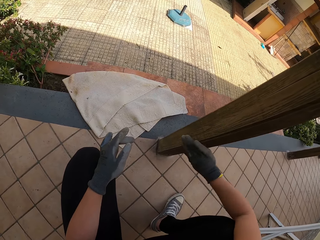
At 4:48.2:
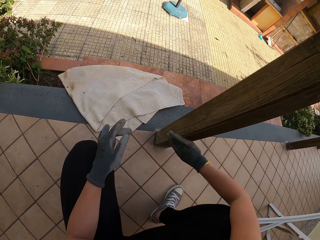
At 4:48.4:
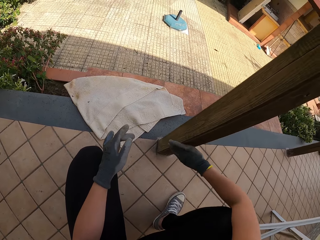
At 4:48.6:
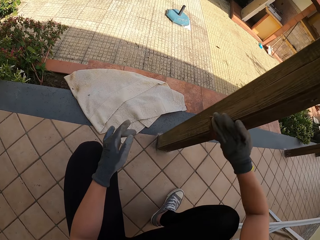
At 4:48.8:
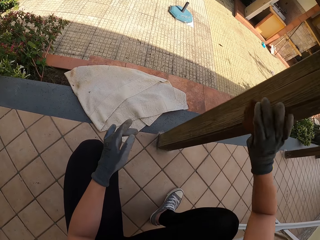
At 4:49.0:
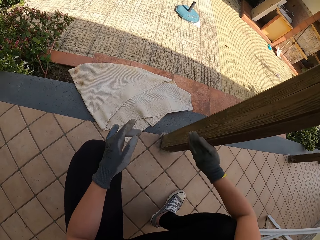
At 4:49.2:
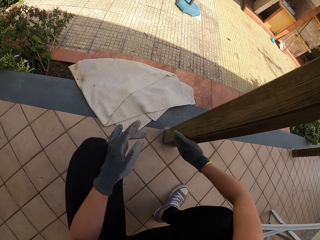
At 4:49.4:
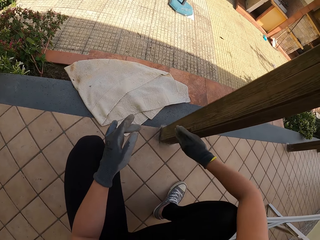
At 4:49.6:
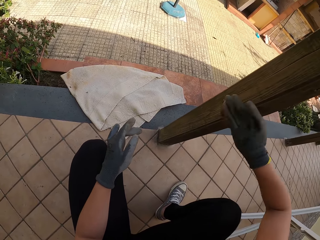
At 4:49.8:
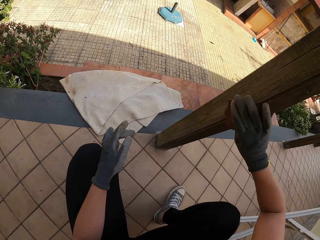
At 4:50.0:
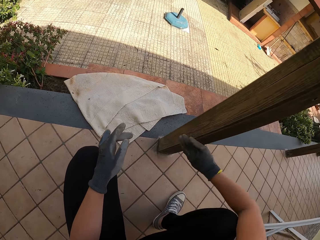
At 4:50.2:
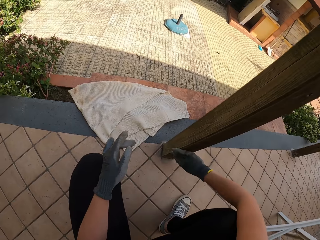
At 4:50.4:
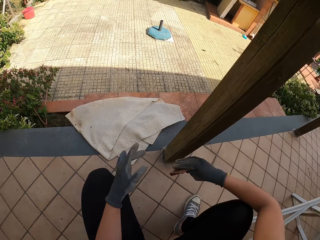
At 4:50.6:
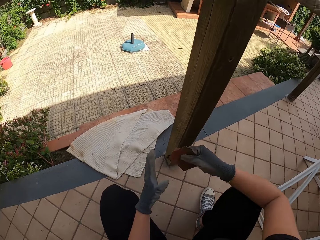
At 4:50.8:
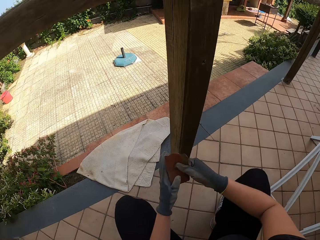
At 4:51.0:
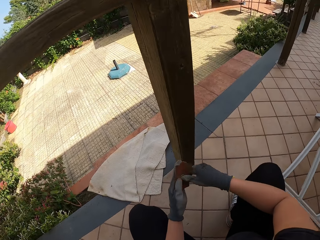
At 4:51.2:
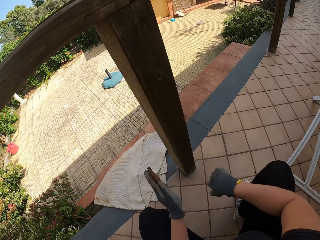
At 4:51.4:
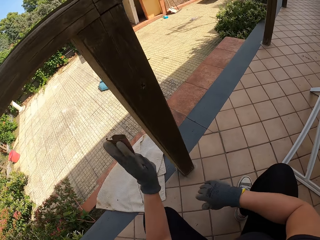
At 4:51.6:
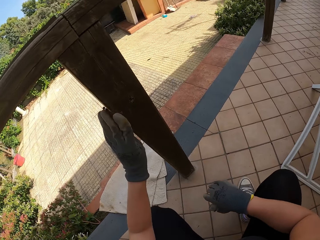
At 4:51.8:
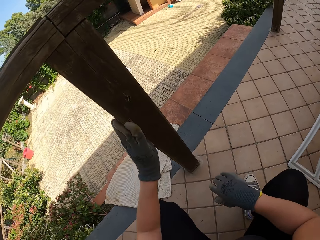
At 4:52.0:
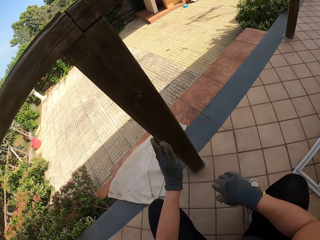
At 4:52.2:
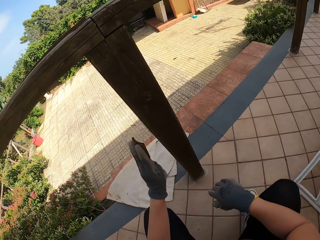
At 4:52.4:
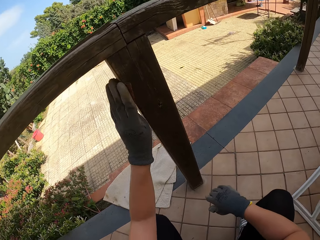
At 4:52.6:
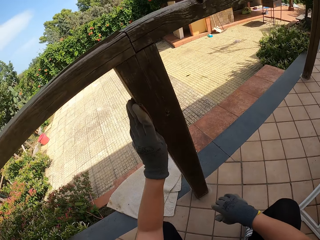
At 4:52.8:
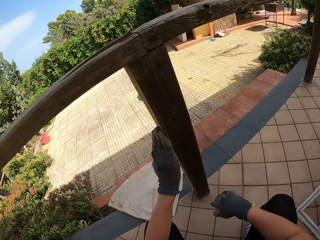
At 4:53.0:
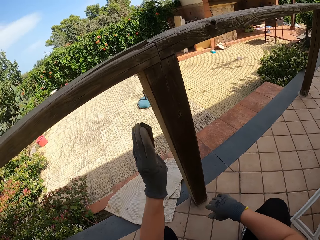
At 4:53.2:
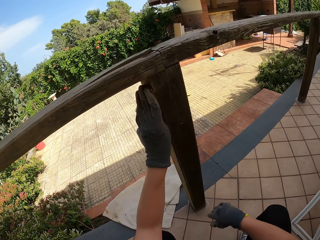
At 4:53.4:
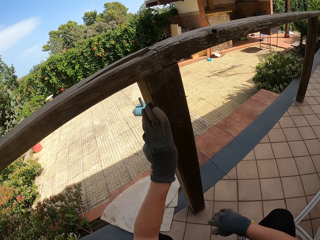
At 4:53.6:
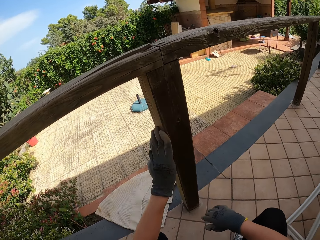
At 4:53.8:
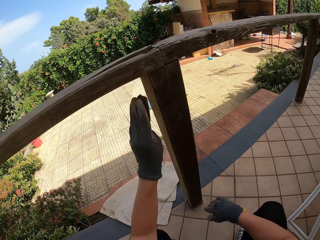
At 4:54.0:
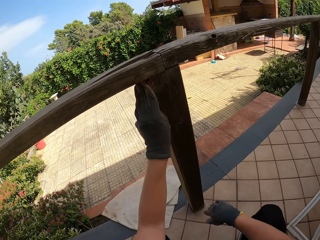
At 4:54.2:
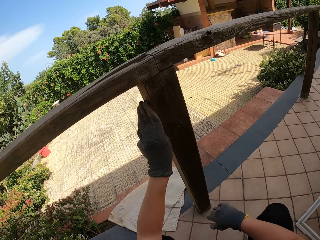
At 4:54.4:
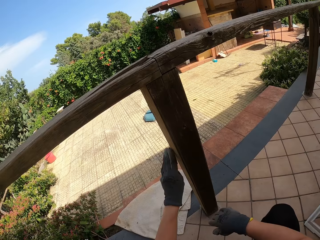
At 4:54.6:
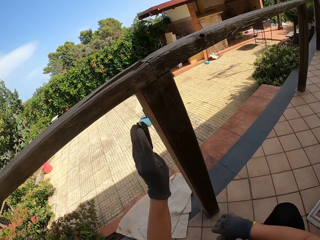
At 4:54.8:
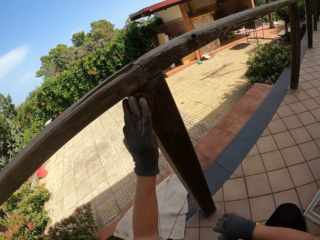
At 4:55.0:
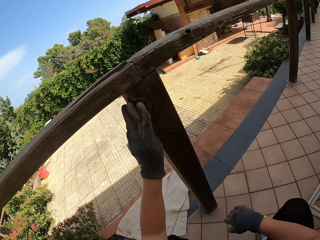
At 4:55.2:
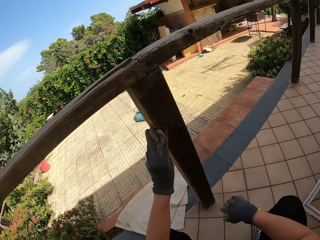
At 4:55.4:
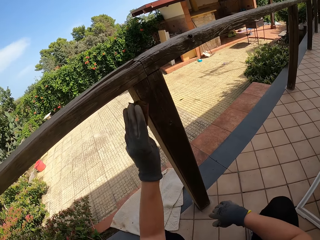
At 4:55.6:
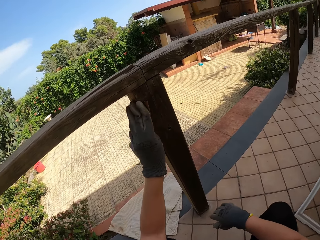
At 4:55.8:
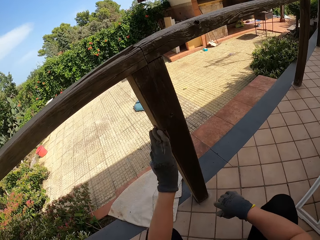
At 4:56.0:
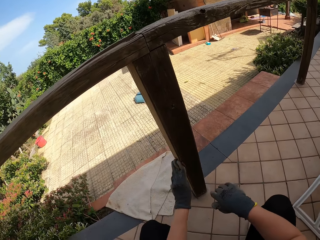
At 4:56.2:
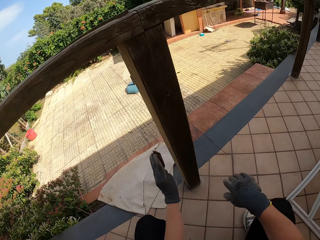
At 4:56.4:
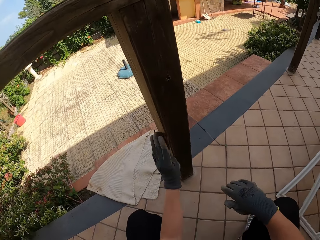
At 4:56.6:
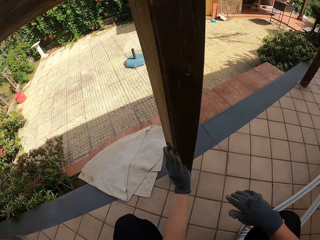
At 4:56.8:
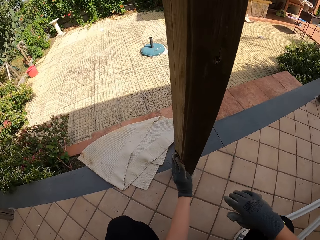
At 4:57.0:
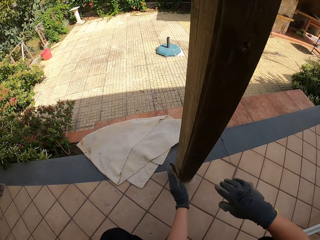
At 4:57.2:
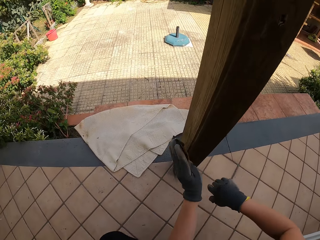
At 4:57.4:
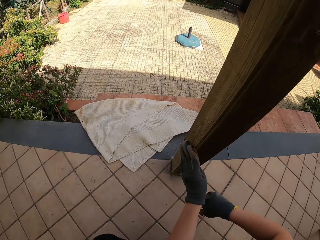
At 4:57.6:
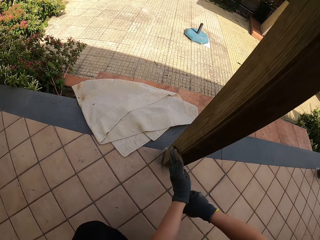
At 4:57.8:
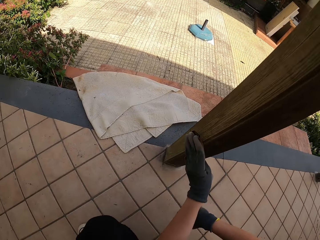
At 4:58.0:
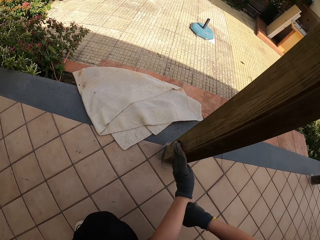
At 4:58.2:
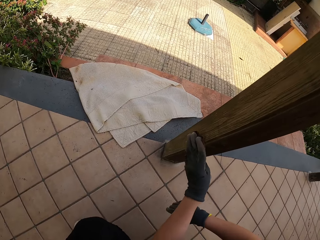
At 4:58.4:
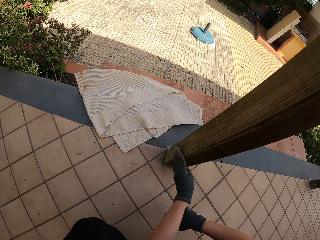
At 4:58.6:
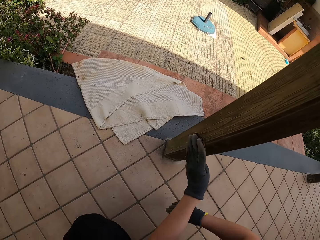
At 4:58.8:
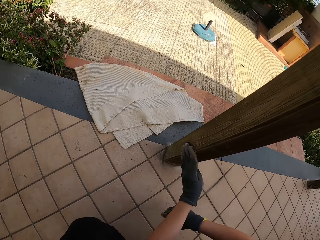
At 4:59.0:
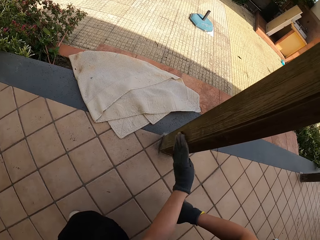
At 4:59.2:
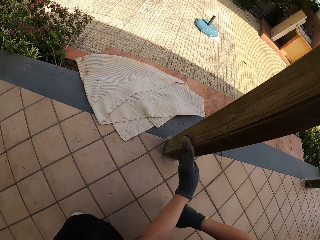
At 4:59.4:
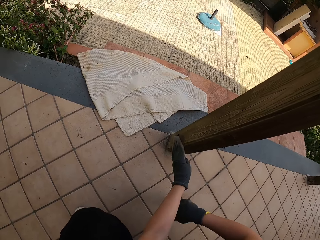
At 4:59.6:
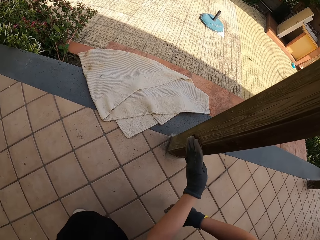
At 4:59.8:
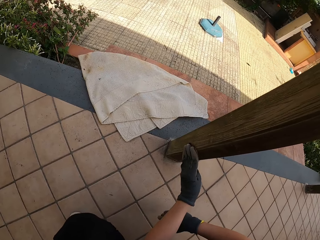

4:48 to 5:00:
The camera wearer stops scrubbing the balcony. He passes the sandpaper from the right hand to the left hand. He scrubs the balcony with the sandpaper with his left hand.

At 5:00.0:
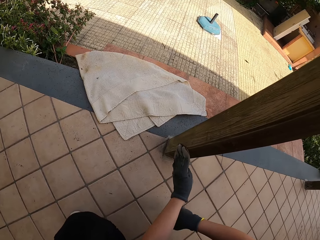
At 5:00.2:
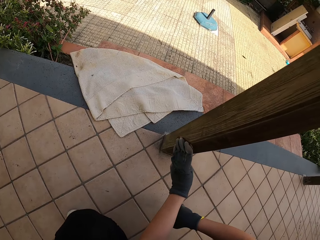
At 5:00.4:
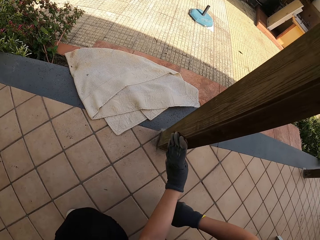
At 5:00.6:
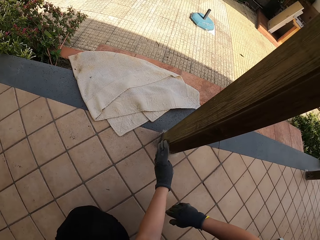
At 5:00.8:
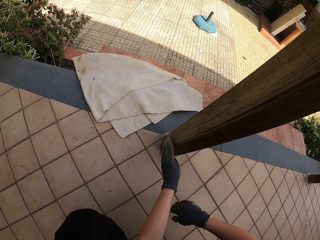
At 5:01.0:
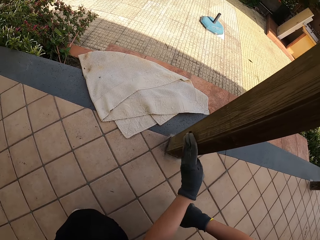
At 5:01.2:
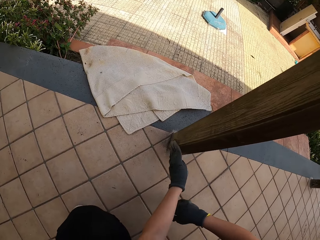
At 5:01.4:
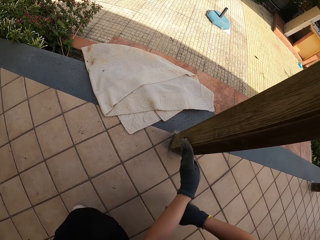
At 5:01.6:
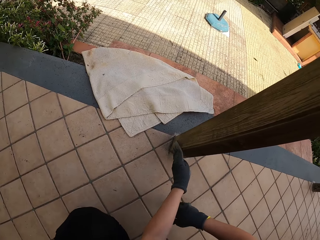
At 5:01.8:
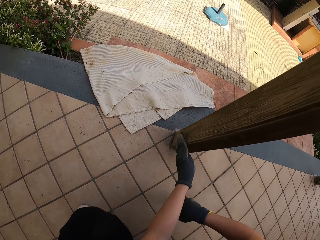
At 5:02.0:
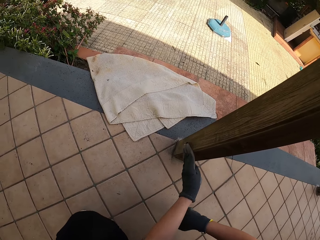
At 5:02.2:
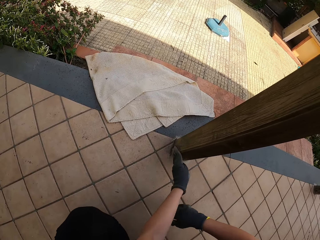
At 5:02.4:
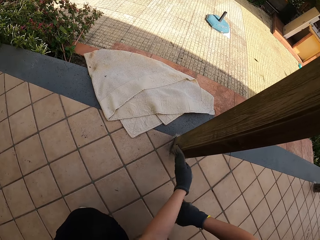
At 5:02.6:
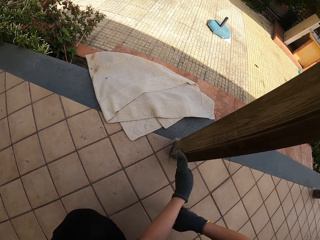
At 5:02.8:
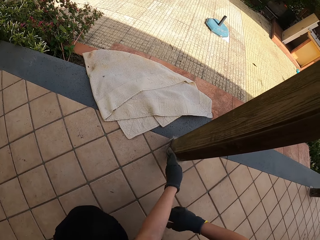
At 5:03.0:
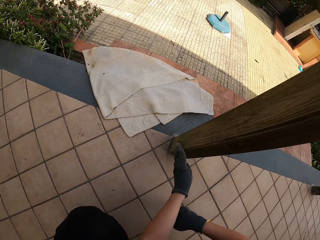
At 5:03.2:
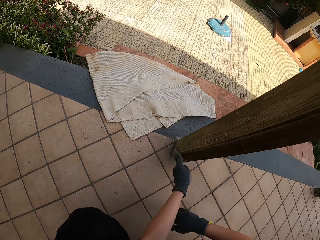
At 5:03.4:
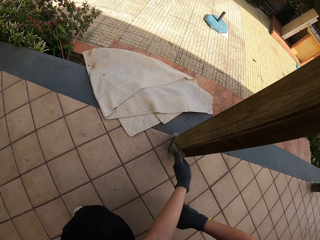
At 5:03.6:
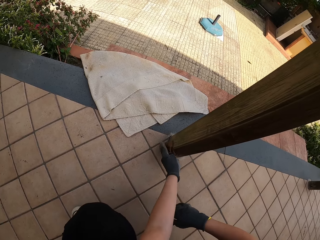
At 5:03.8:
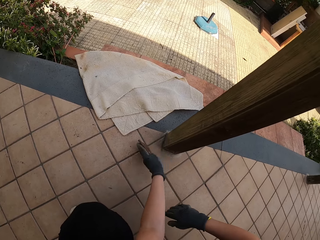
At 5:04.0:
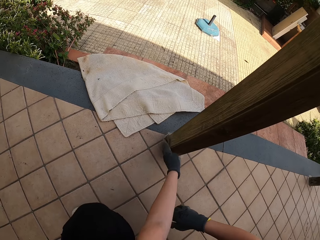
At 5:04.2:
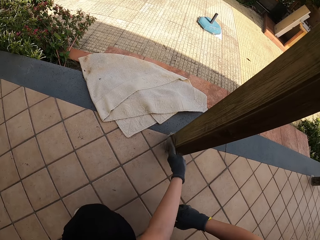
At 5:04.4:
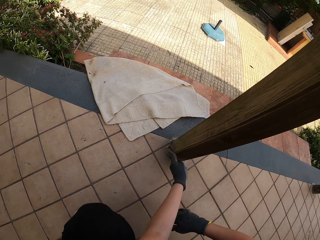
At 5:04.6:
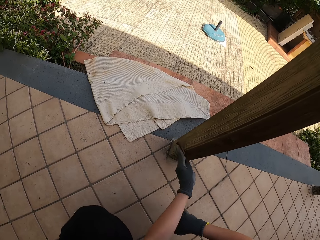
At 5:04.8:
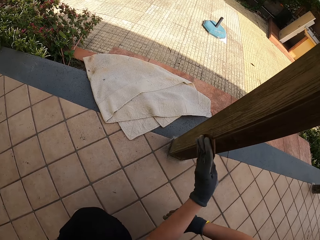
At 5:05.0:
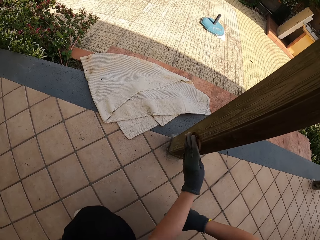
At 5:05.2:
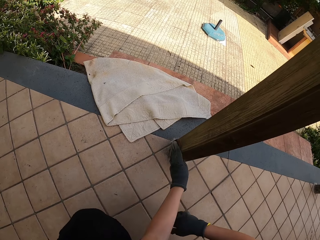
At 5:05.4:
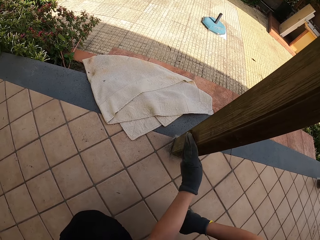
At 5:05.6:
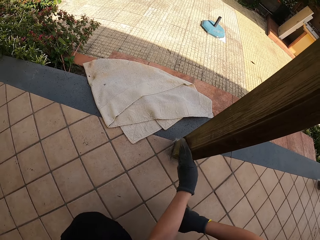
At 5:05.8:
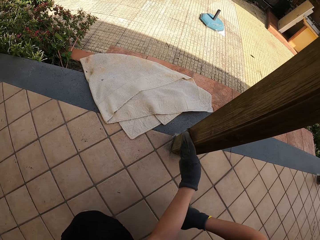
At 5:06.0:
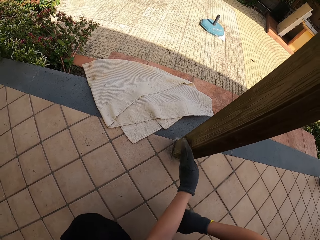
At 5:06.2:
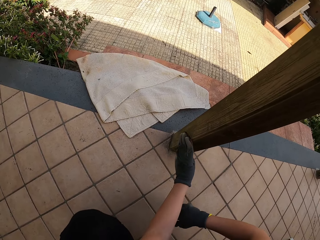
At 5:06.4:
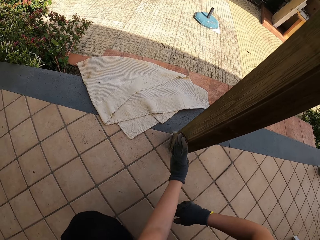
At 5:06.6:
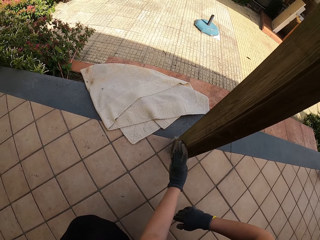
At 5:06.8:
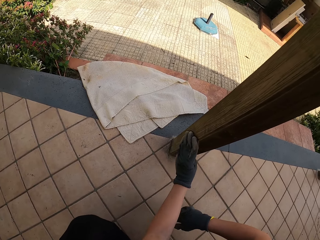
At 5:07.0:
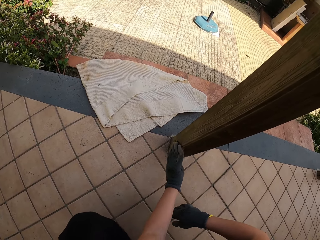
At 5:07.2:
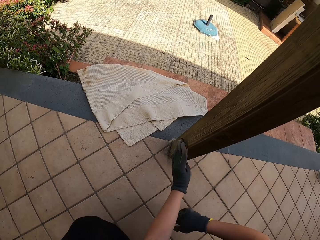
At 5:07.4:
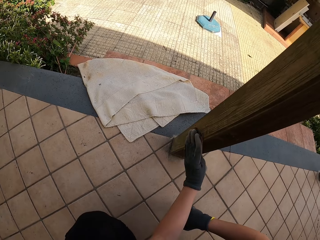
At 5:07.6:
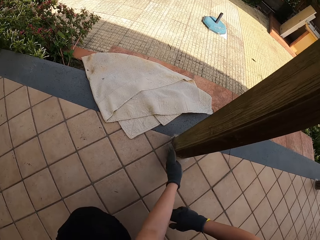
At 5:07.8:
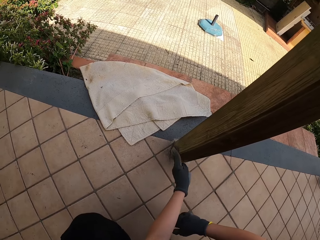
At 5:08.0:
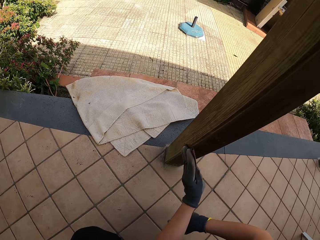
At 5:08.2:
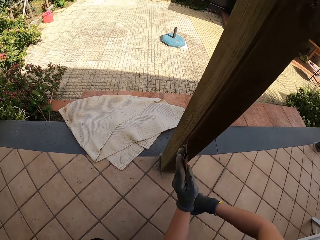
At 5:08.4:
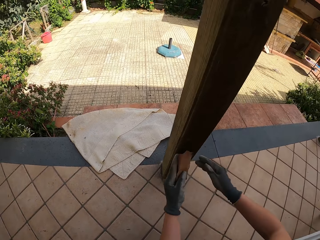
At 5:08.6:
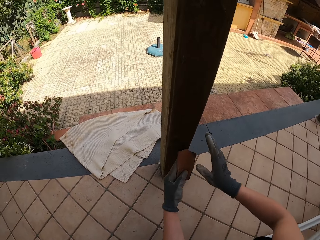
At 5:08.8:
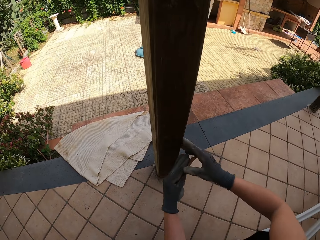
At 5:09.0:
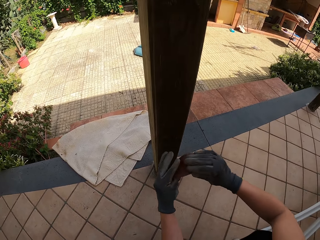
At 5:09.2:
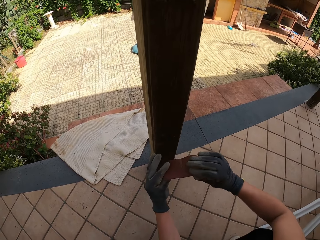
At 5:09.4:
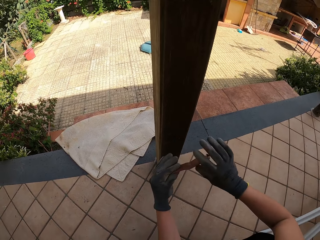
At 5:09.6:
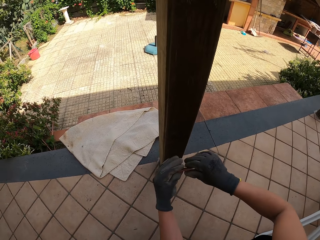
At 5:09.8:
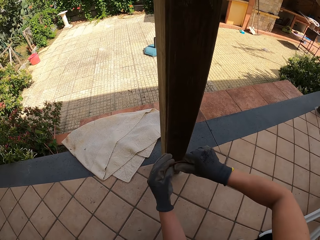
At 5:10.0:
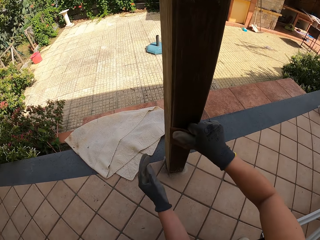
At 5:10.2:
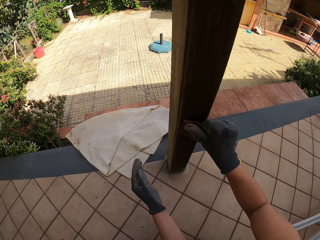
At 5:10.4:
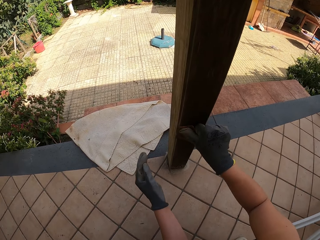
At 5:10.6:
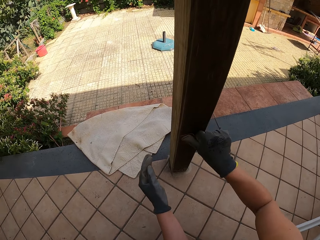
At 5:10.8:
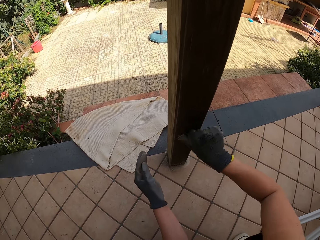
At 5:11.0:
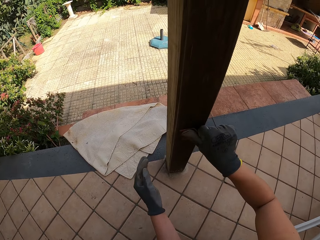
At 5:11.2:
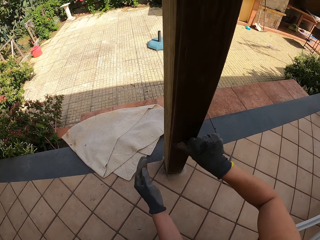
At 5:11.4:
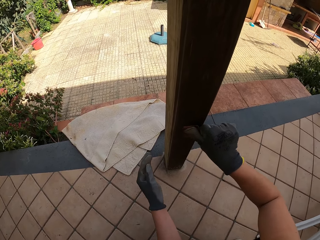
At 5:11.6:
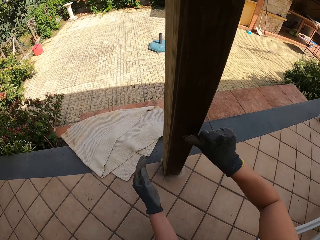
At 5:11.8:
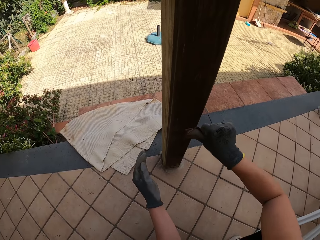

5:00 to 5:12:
The camera wearer stops scrubbing the balcony. He passes the sandpaper from the left hand to the right hand. He holds the sandpaper with both hands. He scrubs the balcony with the sandpaper with his right hand.
